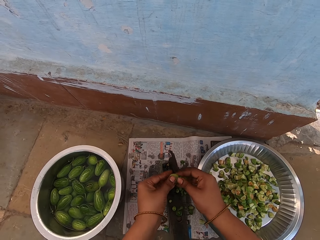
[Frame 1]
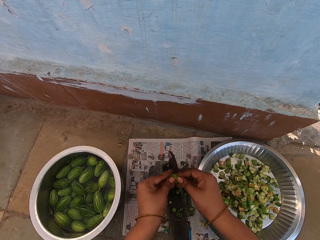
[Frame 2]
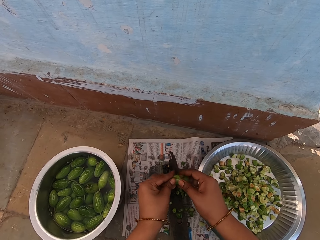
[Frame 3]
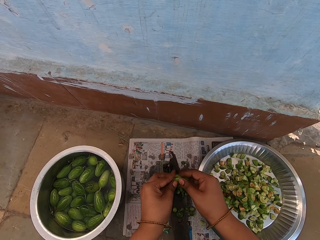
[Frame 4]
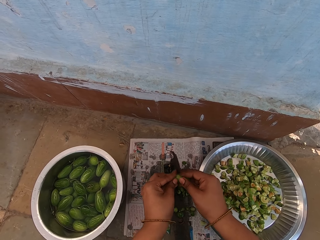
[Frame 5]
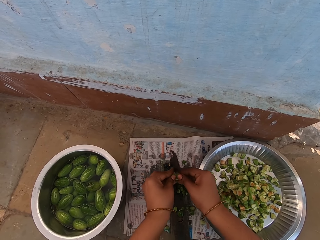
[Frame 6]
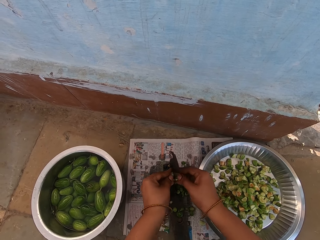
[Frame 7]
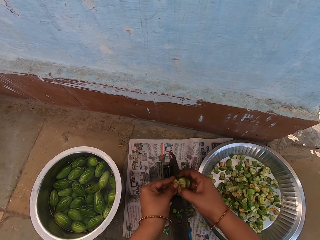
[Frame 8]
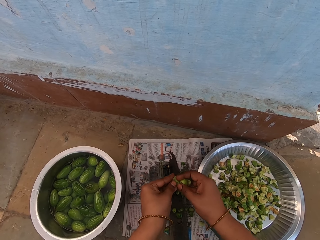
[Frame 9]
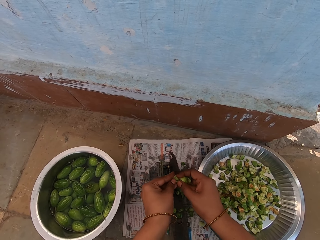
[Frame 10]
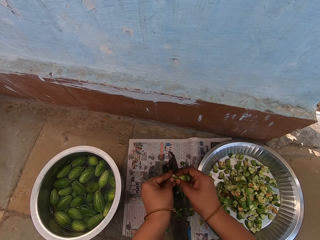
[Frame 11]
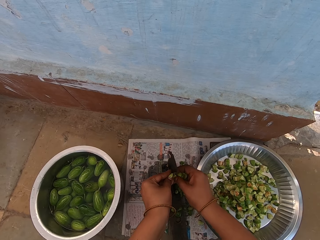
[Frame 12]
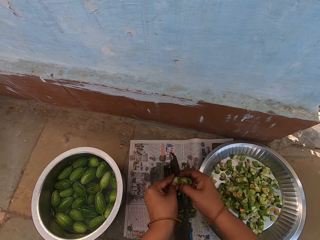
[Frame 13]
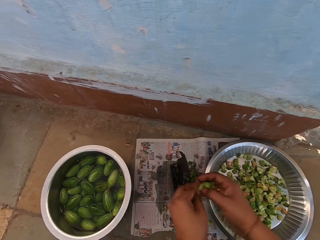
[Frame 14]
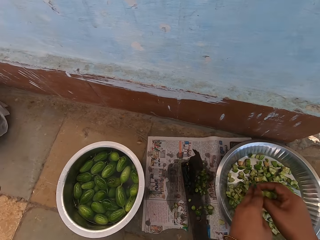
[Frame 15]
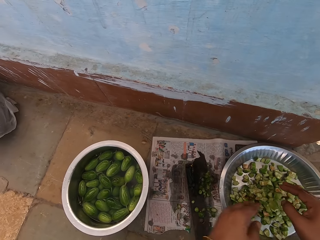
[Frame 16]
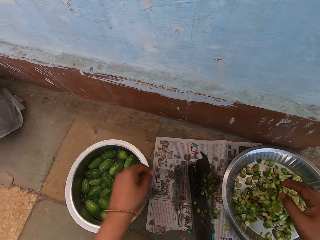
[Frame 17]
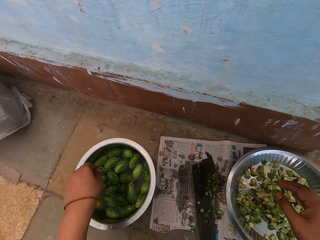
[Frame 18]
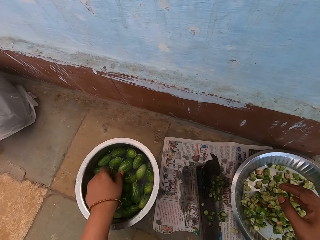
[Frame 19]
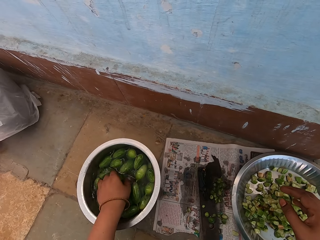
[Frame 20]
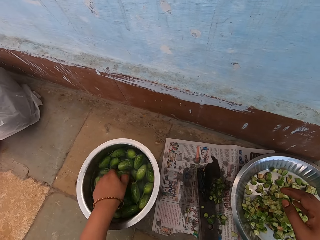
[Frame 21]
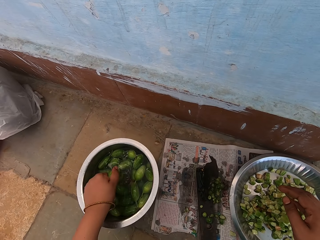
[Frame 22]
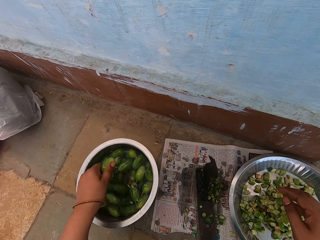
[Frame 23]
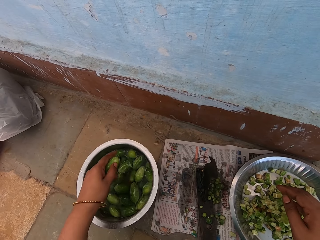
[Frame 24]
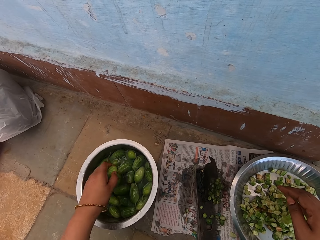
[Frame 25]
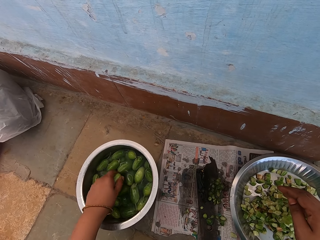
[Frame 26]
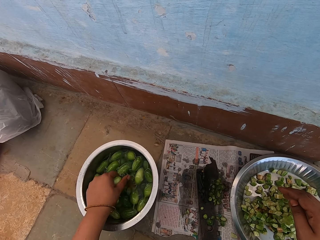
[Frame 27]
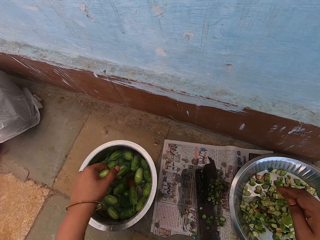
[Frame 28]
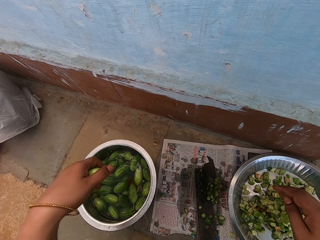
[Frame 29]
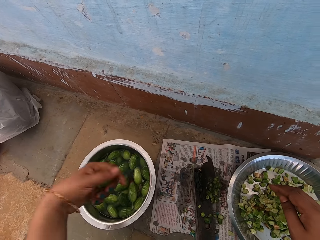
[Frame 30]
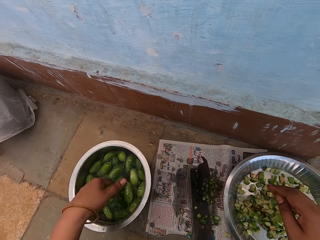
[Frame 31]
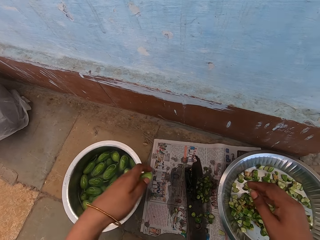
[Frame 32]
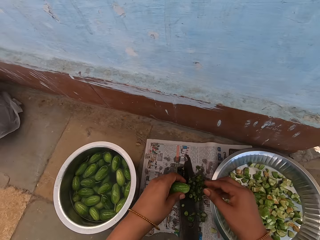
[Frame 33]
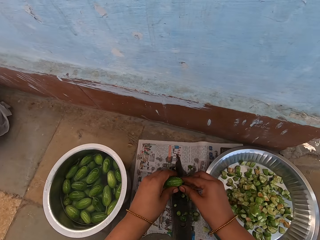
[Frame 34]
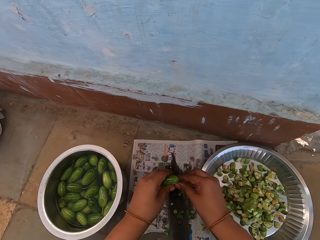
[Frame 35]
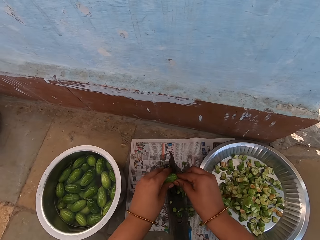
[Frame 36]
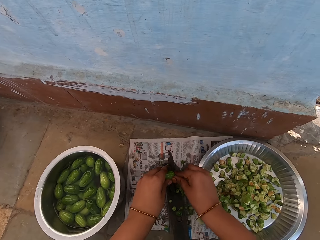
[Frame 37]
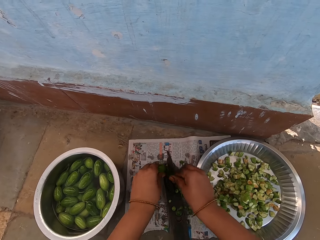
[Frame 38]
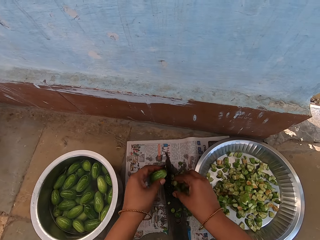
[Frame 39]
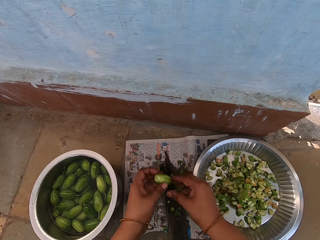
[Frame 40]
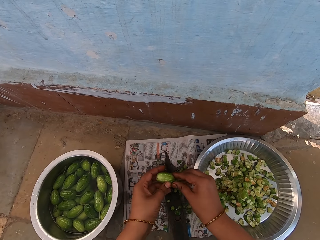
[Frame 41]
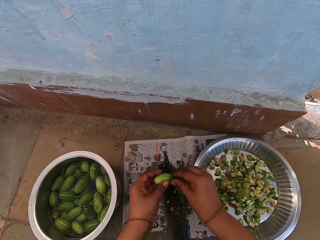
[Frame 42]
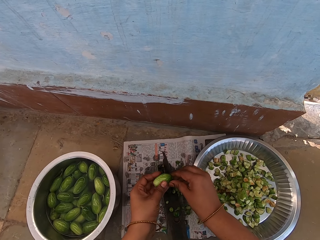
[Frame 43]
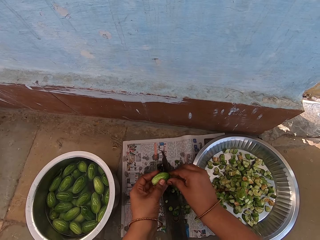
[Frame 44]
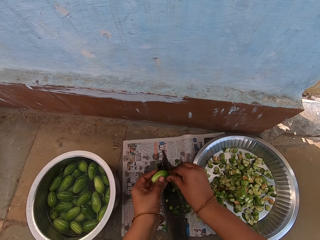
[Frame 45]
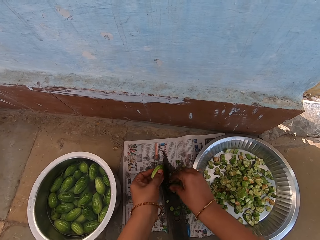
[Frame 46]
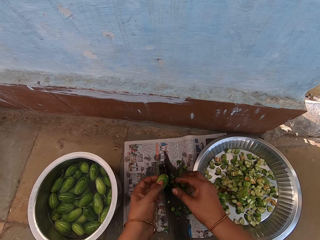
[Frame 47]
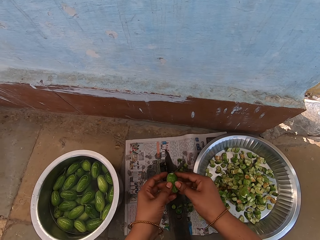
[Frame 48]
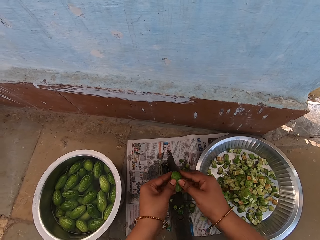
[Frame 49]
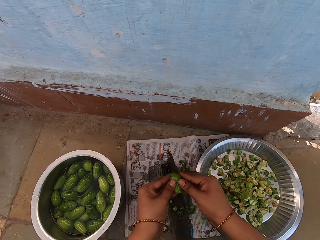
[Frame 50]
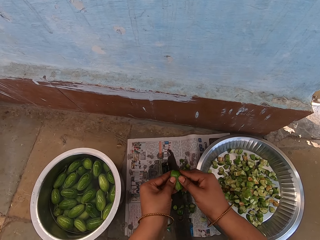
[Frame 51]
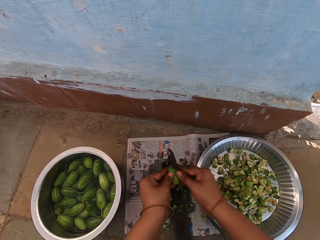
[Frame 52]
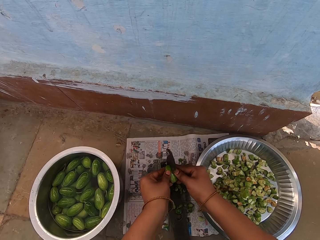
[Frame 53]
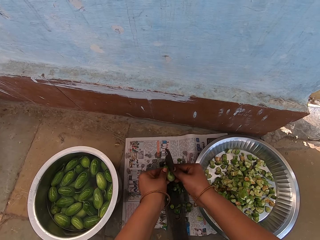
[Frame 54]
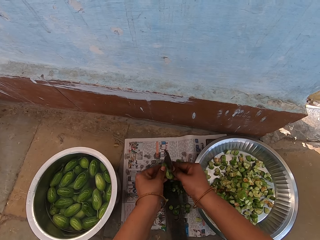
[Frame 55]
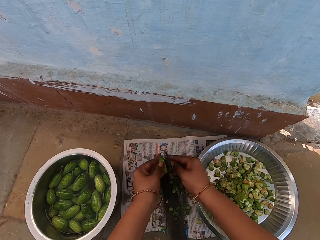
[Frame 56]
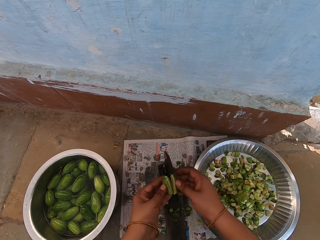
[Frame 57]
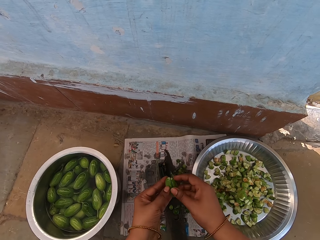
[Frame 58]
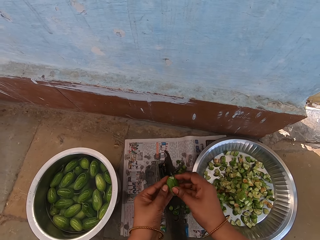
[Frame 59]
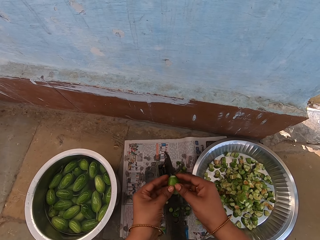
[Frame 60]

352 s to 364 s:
The camera wearer pours the squash pieces in the tray. They pick a vegetable from the cooking pot and wash a squash in the pot. They shake off water from the squash, pass the squash through the blade, and cut the vegetable with the cutter.

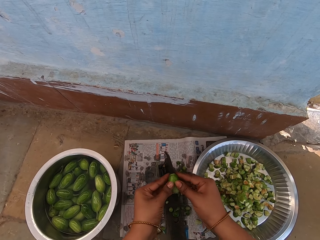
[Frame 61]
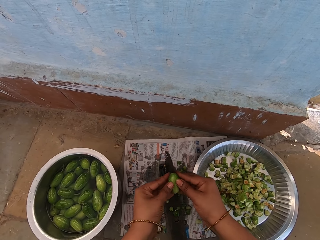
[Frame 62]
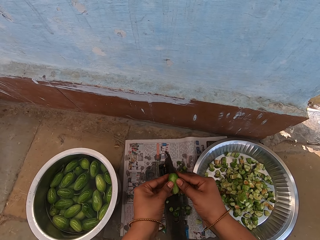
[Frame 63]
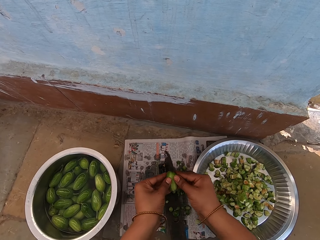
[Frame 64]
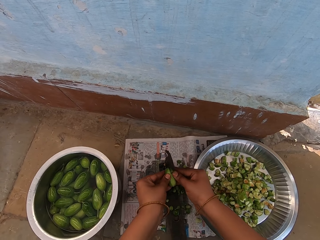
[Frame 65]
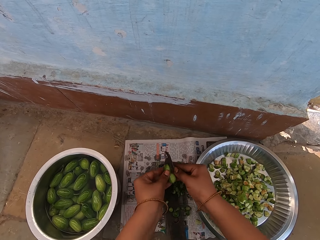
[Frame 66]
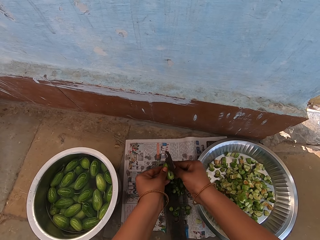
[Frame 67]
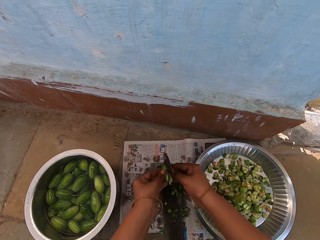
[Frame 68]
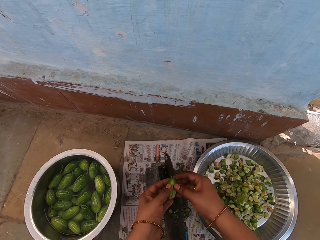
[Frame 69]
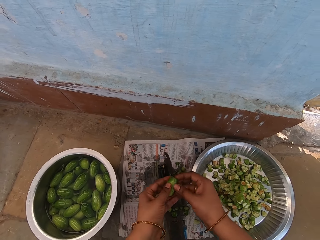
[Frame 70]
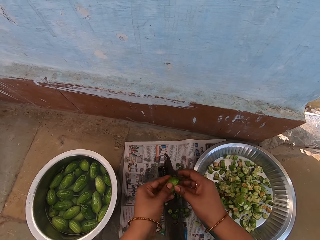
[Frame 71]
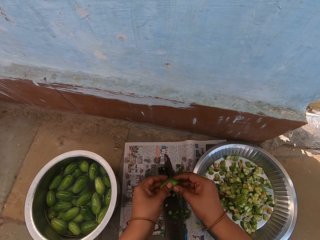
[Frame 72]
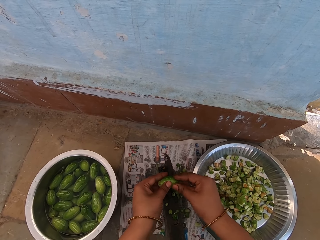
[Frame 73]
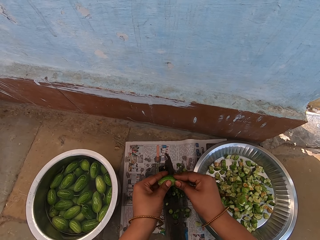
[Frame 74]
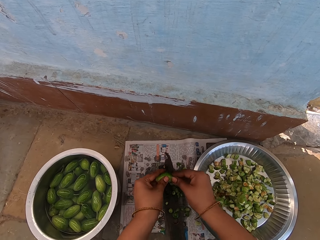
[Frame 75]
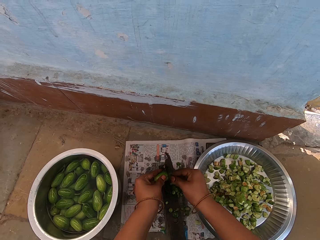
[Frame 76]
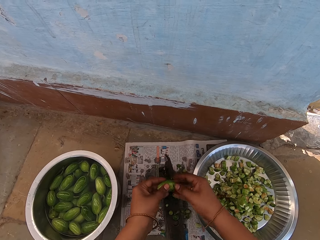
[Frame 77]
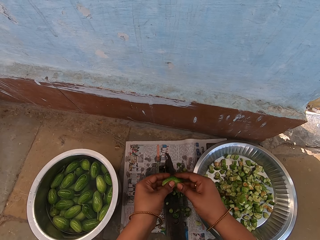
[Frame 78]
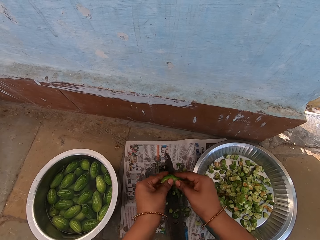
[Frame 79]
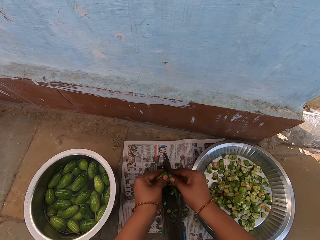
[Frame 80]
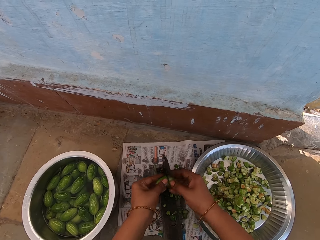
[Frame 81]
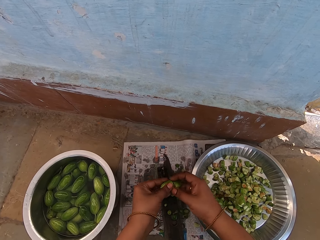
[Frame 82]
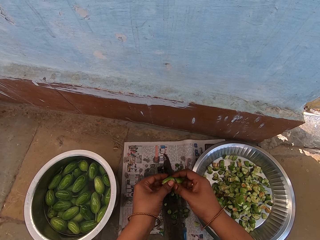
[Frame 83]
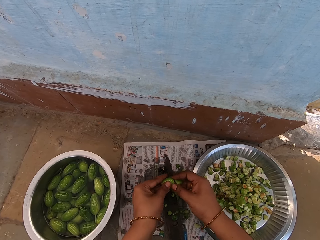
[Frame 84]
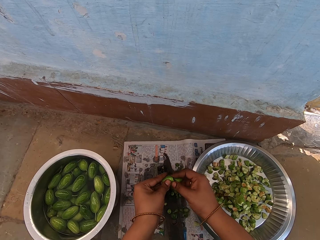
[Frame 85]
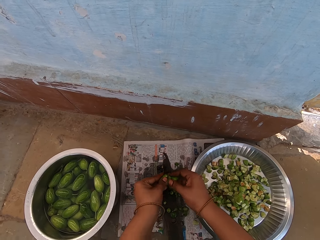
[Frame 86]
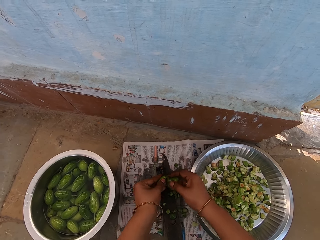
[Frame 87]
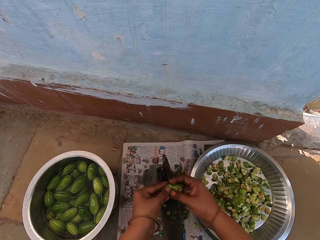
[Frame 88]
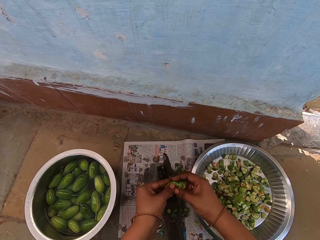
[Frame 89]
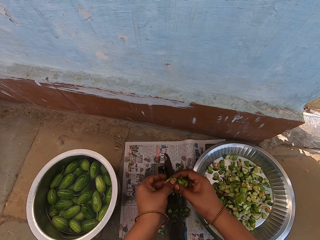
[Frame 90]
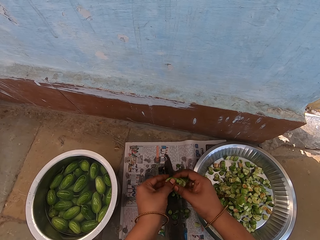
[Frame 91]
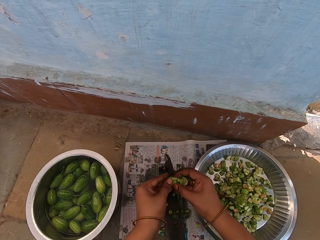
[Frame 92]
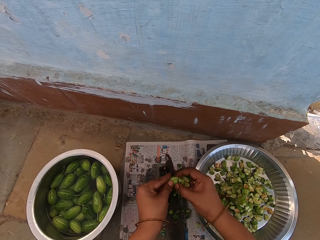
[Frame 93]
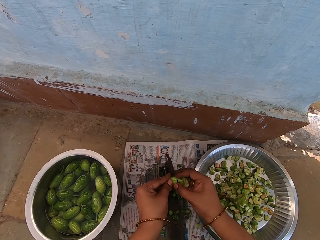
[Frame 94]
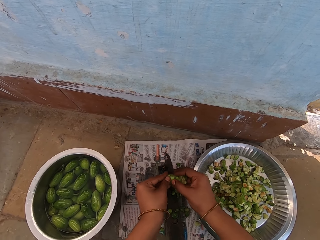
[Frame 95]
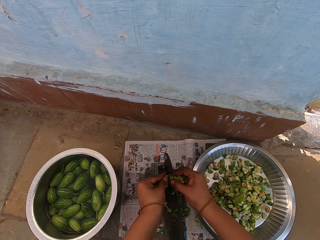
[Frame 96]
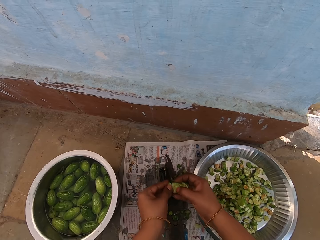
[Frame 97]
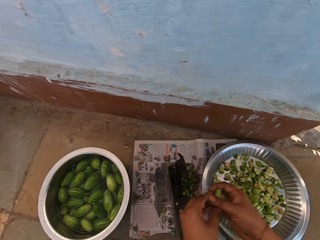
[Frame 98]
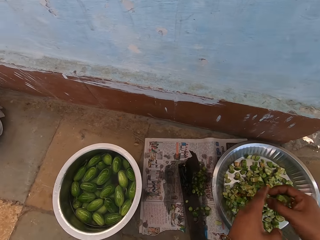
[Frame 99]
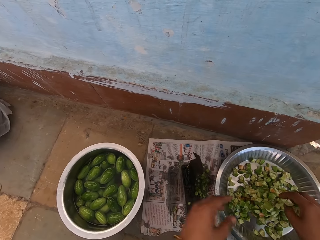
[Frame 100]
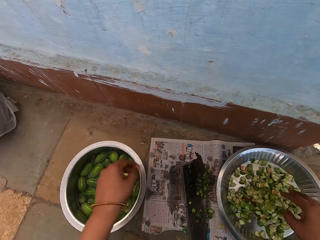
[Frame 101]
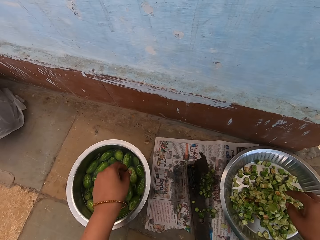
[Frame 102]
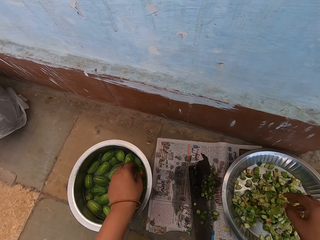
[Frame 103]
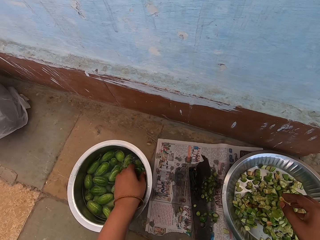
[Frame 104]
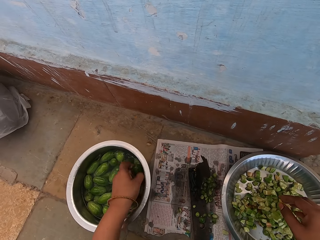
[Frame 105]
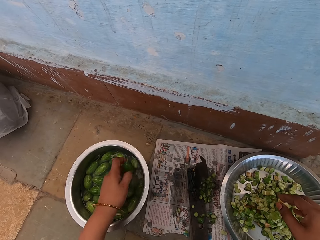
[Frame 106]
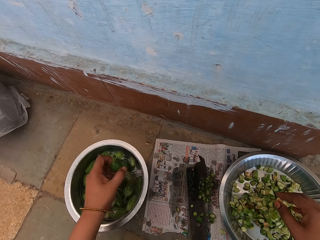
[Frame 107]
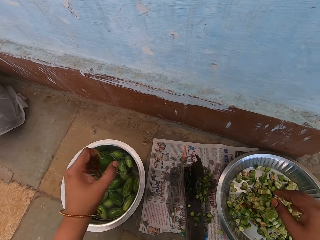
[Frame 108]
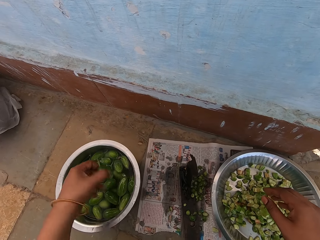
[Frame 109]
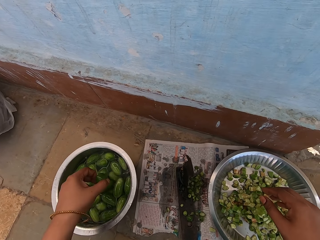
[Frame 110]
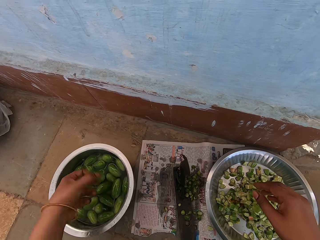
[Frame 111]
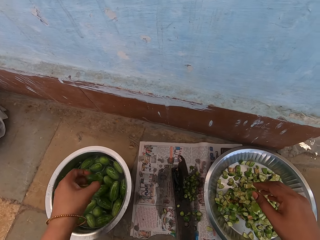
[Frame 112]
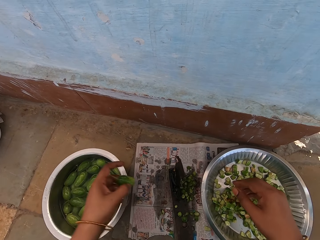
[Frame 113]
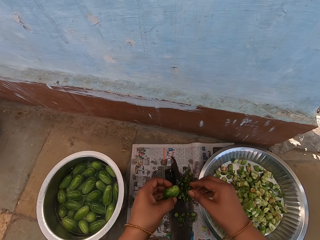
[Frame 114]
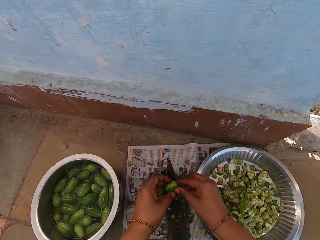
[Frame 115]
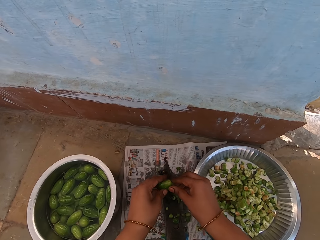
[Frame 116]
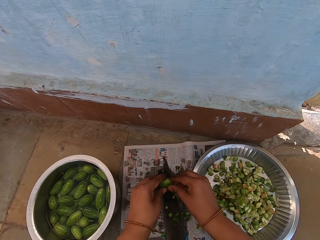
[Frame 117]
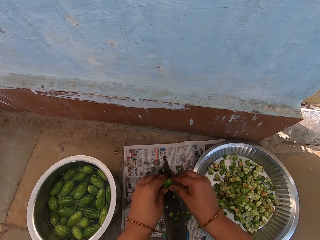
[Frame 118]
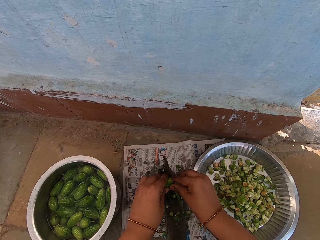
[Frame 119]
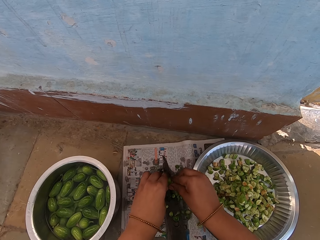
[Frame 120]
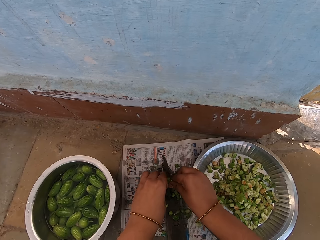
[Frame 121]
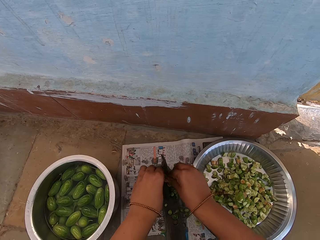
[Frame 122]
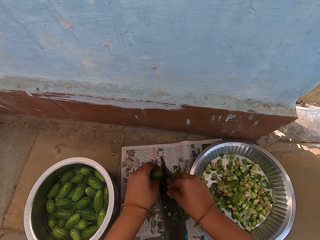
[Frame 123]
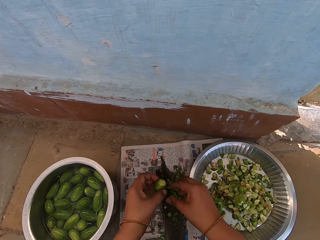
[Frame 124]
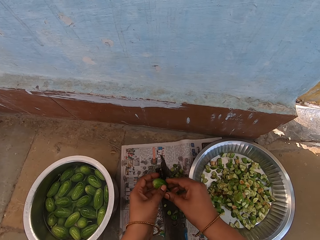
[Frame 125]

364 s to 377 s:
The camera wearer pours the squash pieces in the tray. They pick a vegetable from the cooking pot and wash a squash in the pot. They shake off water from the squash, pass the squash through the blade, and cut the vegetable with the cutter.
